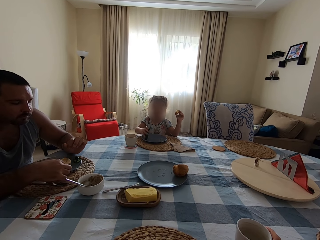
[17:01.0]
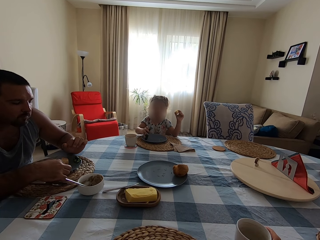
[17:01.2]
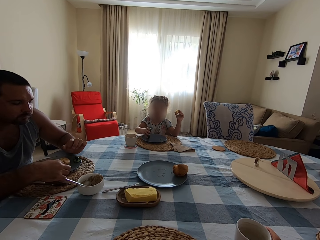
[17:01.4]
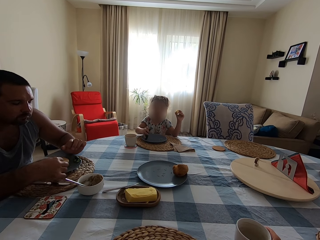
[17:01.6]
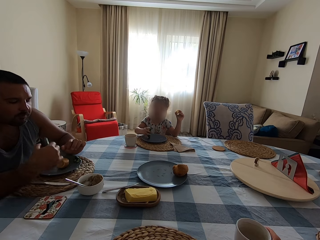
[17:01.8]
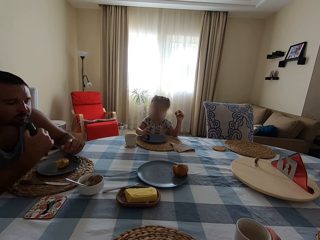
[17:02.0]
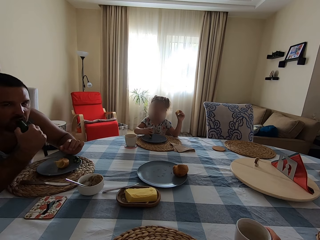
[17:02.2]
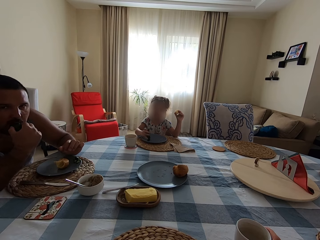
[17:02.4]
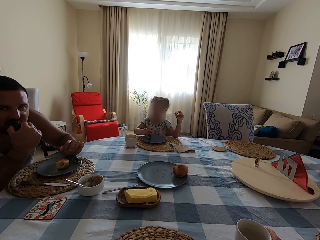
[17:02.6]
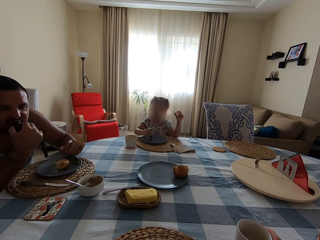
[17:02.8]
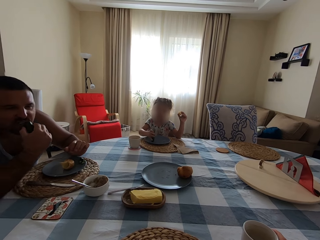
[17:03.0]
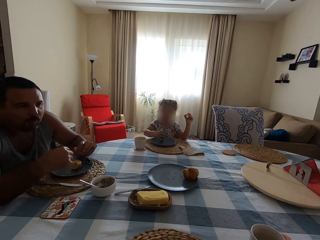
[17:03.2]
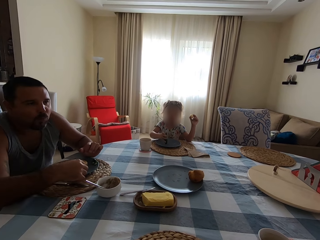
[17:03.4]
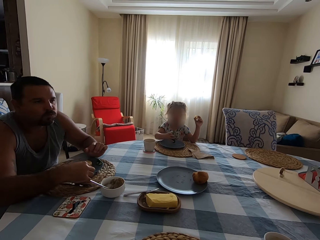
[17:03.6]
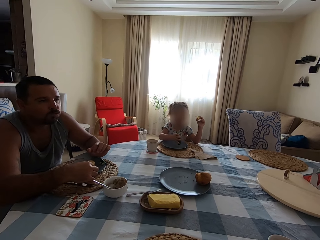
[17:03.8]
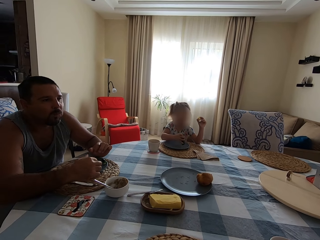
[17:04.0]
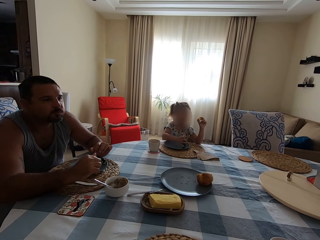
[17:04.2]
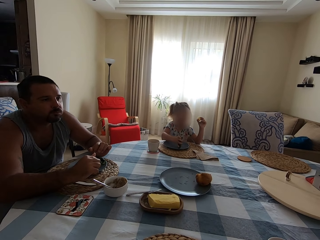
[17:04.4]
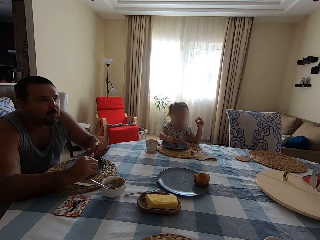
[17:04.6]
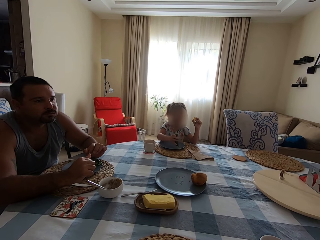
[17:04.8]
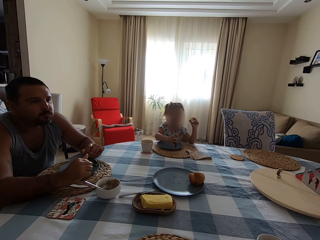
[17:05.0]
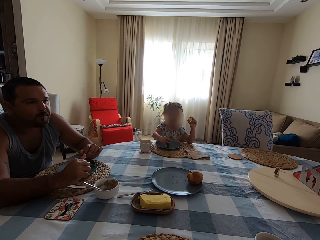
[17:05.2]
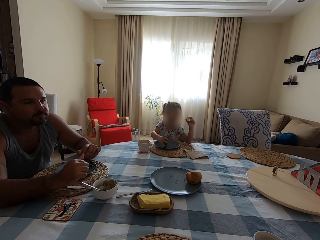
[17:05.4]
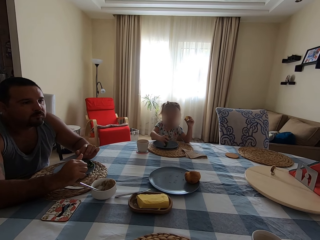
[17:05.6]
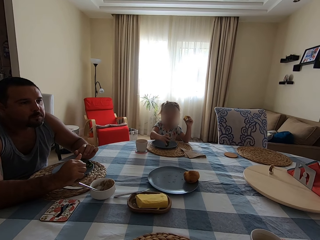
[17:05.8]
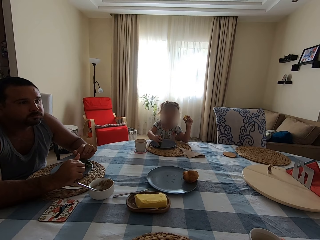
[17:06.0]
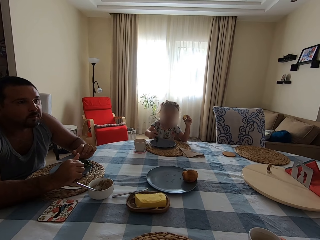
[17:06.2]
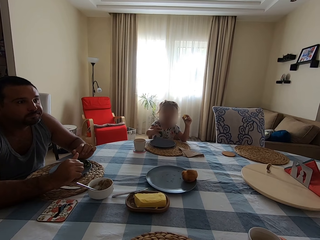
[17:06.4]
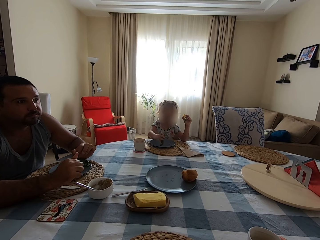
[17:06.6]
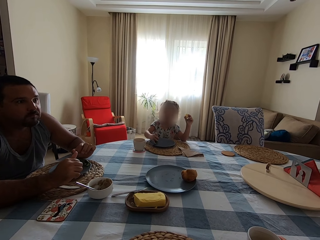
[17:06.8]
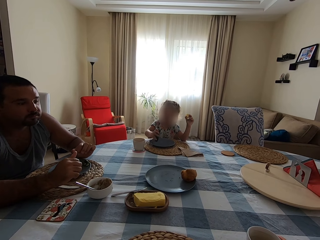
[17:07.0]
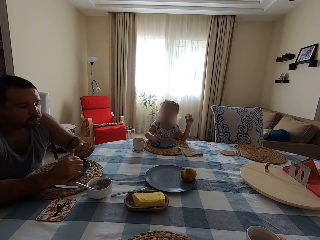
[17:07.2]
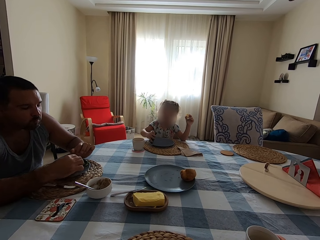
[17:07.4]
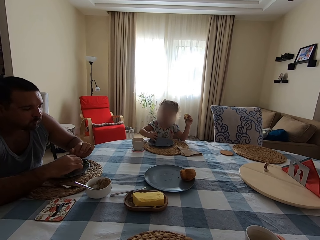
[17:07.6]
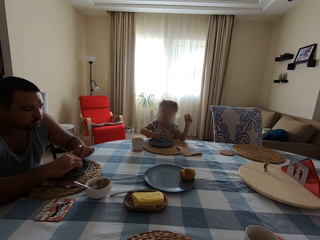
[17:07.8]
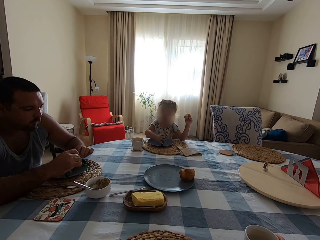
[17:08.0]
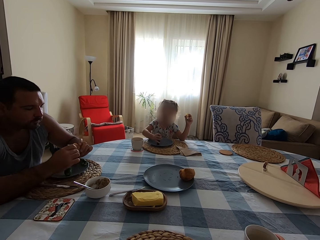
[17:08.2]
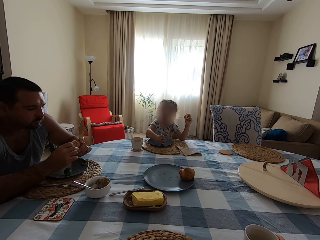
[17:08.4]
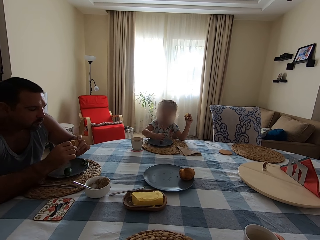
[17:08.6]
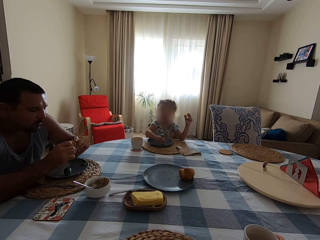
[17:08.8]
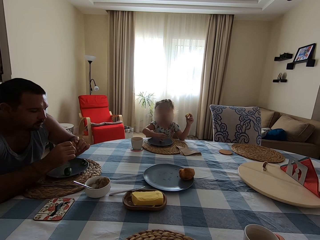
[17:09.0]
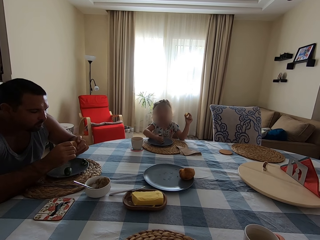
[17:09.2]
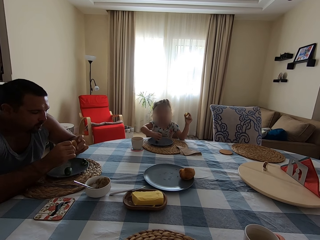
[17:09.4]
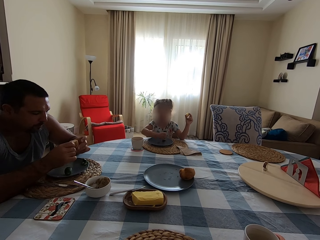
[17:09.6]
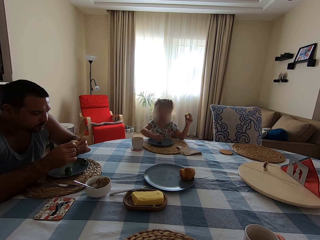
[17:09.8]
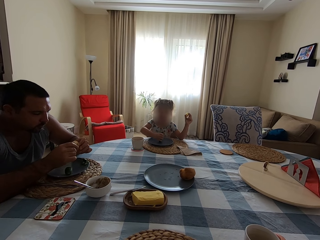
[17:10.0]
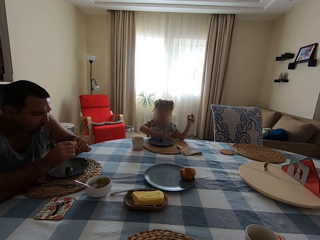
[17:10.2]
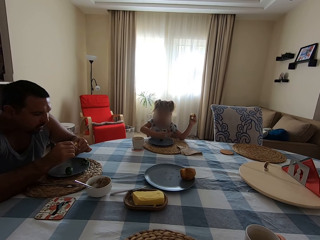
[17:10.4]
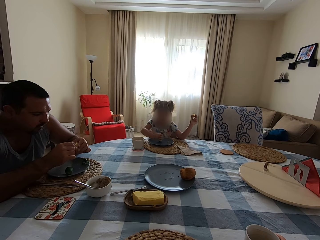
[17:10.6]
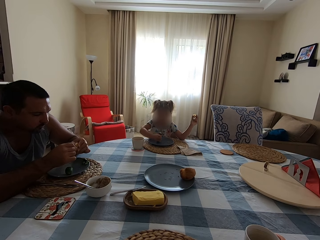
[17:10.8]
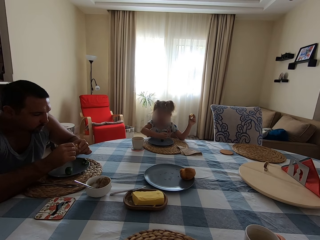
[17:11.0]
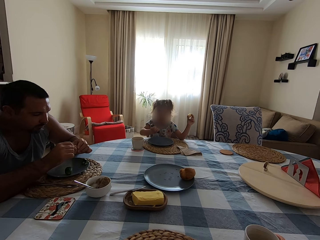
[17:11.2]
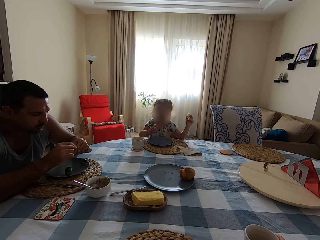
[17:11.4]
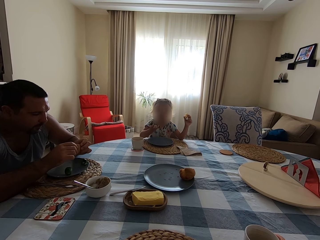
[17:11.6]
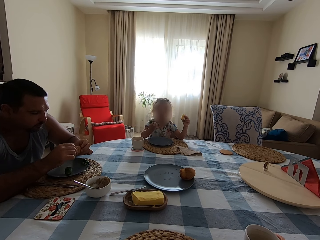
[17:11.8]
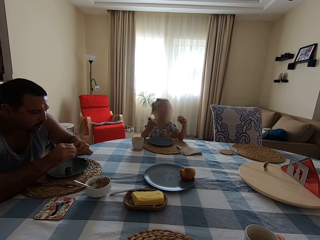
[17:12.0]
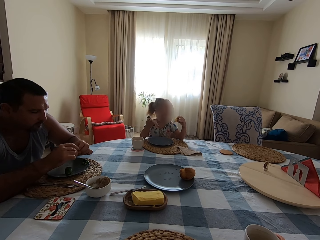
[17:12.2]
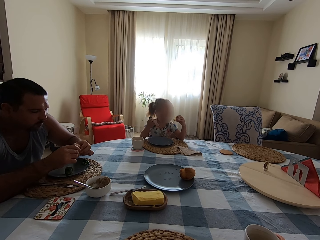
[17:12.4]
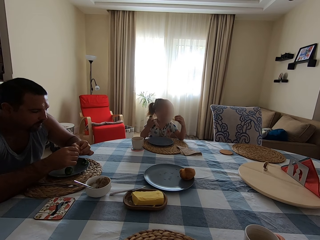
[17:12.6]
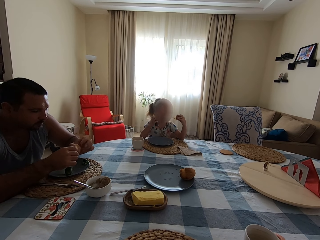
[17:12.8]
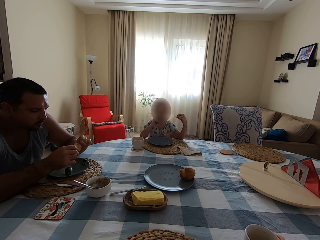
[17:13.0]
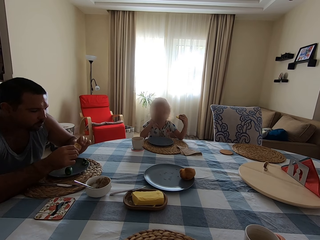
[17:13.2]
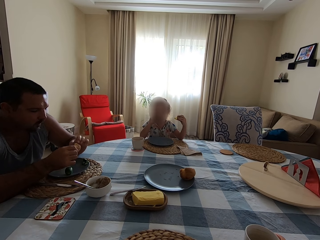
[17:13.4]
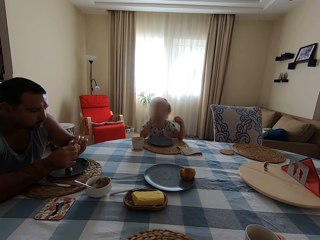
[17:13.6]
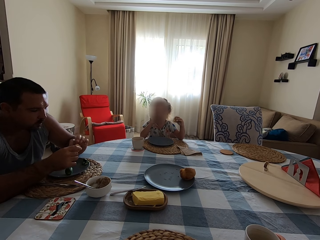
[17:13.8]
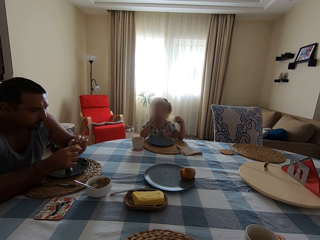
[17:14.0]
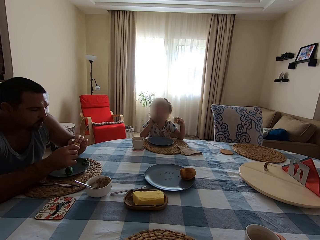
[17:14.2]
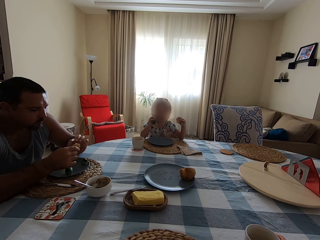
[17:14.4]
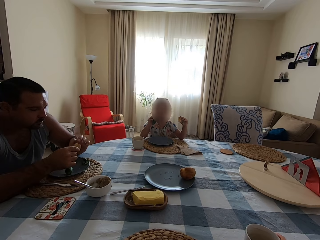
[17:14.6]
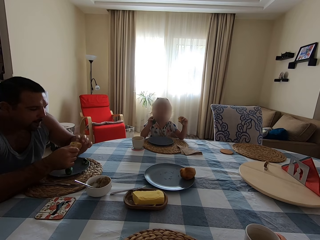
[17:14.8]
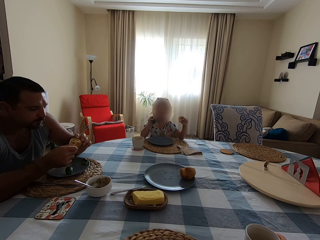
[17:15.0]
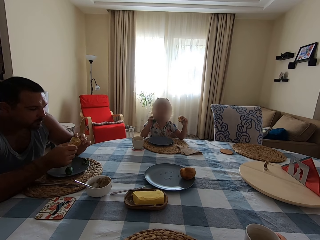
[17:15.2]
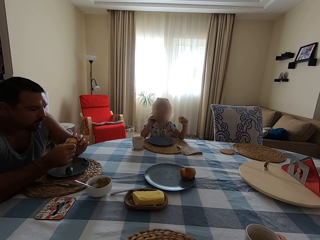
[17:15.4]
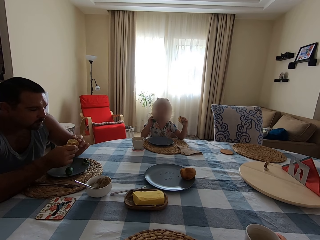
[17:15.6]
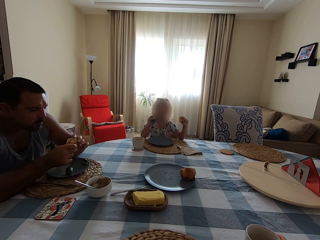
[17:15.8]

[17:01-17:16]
A man picks up the cucumber. The man eats the cucumber. A girl plays with the cucumber. The man drops the cucumber. The man touches the baked dough. The man picks up a Yorkshire pudding. The girl eats the cucumber.

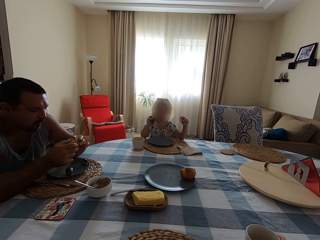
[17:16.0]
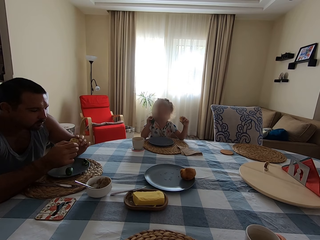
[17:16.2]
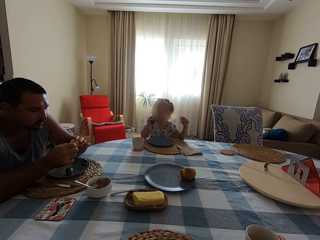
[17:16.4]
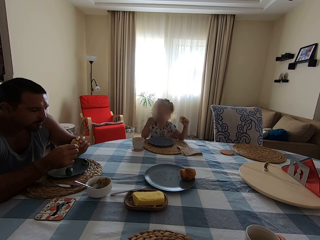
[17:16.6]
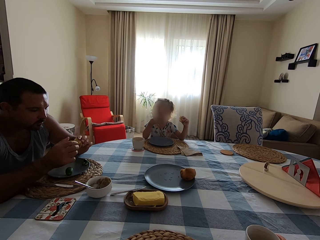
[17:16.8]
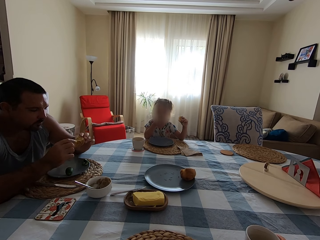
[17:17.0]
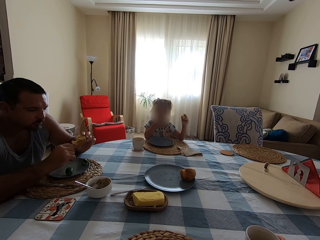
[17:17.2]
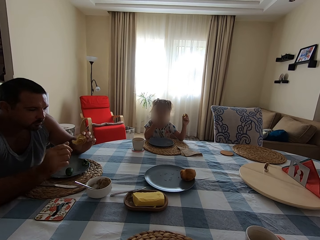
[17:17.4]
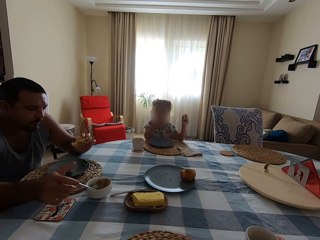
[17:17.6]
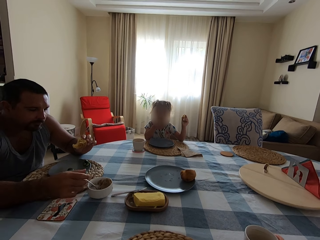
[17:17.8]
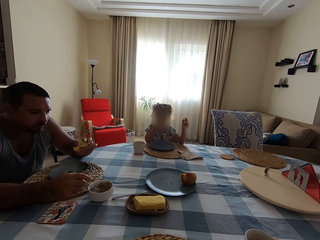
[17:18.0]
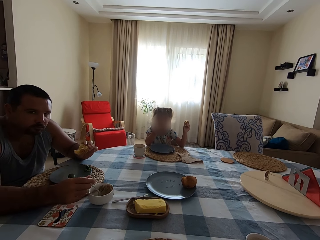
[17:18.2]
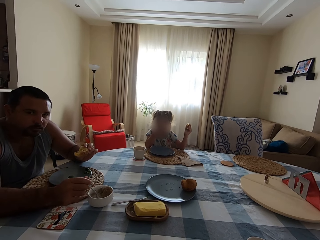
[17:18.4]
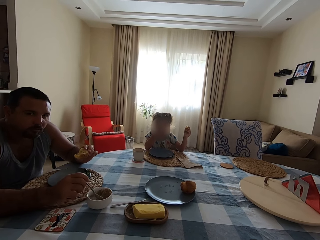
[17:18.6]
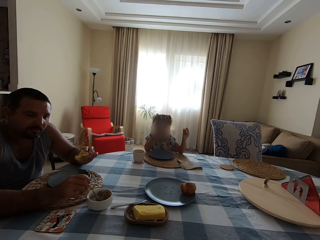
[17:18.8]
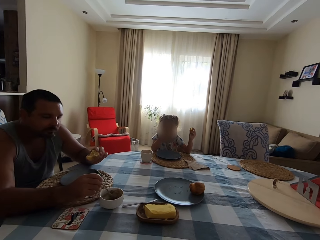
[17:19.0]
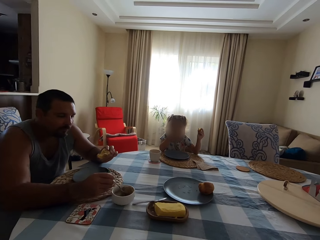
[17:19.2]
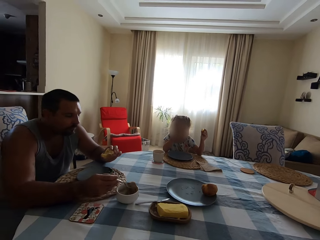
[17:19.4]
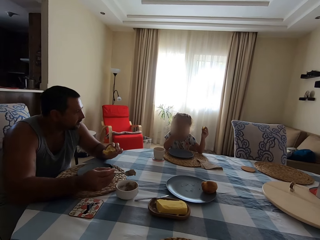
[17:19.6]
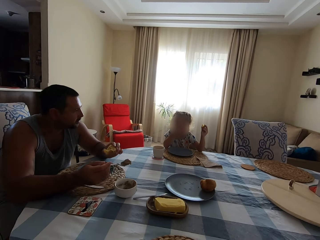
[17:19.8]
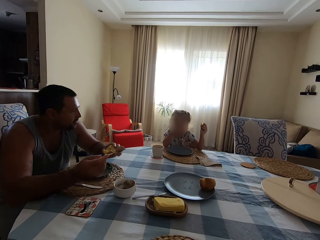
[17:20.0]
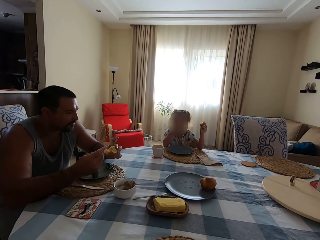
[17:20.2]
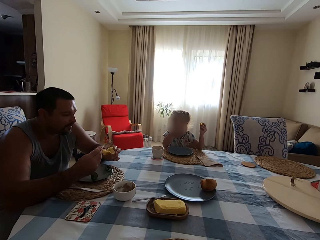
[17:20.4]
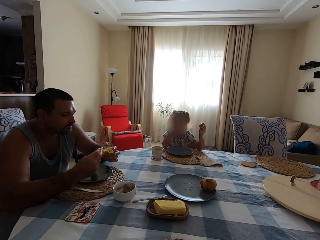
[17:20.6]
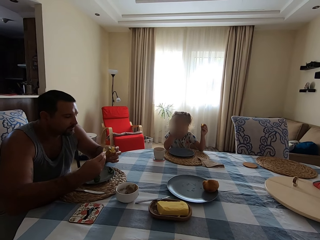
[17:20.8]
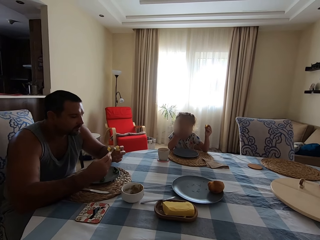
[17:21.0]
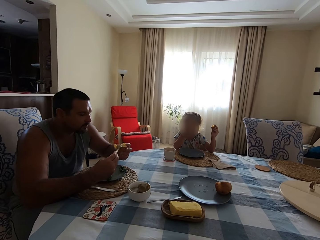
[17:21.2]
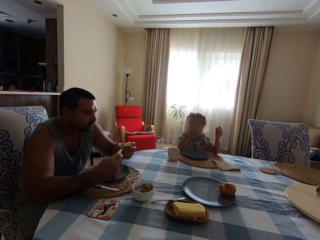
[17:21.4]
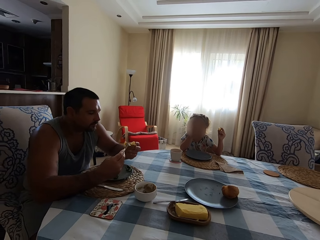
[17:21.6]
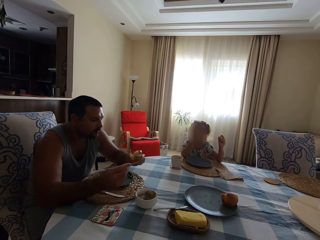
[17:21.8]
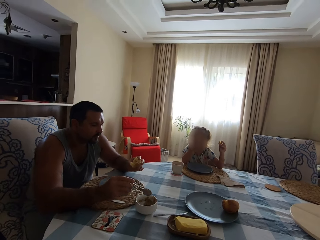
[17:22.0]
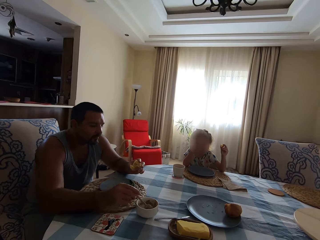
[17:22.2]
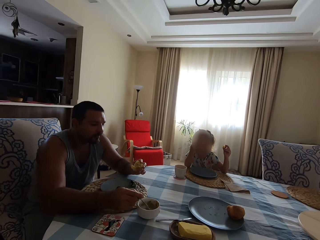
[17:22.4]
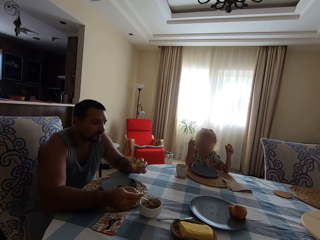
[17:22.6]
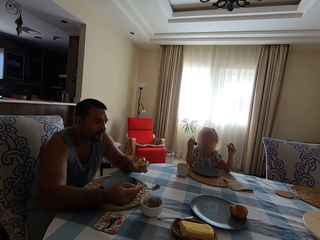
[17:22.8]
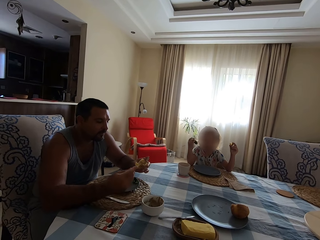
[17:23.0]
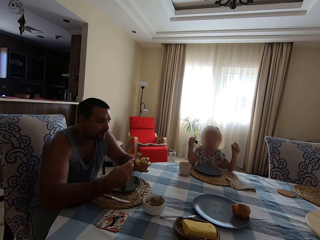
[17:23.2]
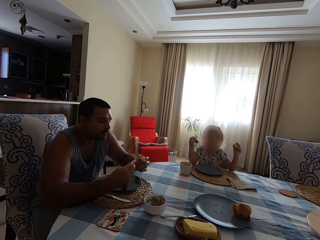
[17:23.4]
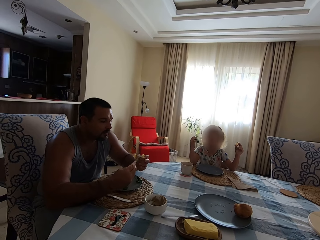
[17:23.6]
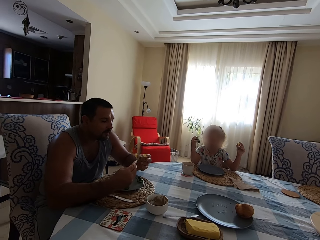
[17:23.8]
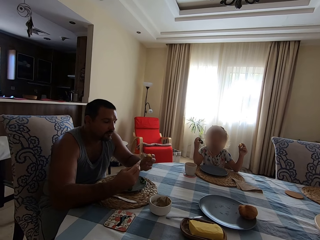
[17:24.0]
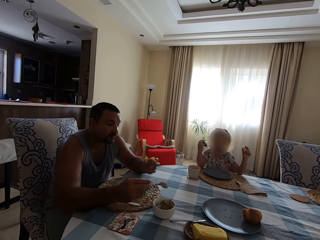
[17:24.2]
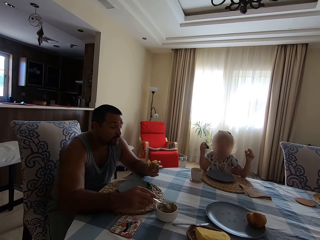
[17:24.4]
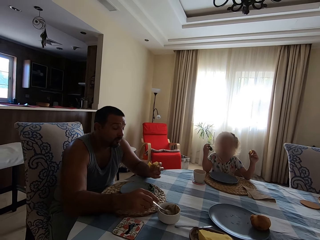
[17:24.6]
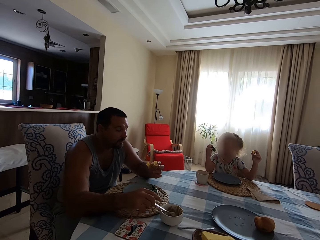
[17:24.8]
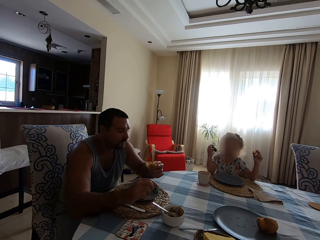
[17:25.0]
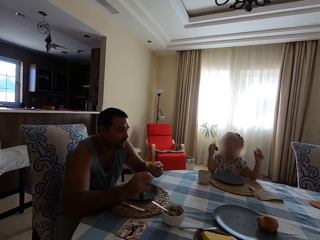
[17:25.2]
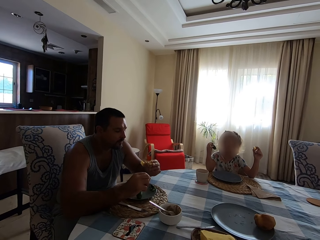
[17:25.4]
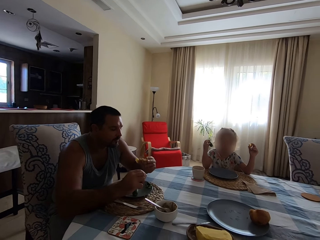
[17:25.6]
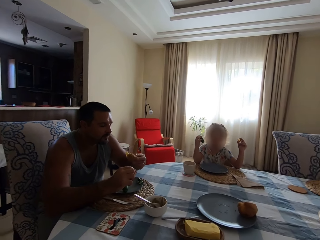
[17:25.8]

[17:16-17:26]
A man picks up the spoon and scoops the jam from the bowl. The man applies the jam on the baked dough. The man scoops the jam from the bowl. The camera wearer interacts with the man. The man applies the jam on the baked dough. The man drops the baked dough.
